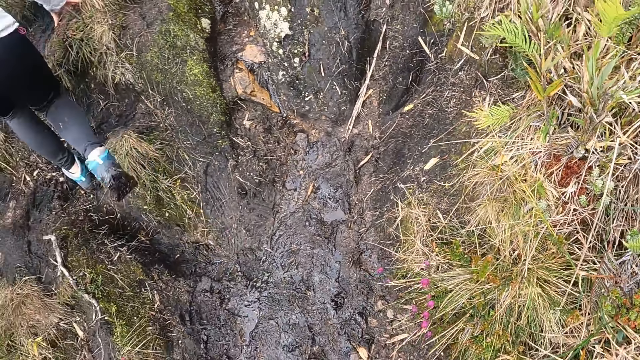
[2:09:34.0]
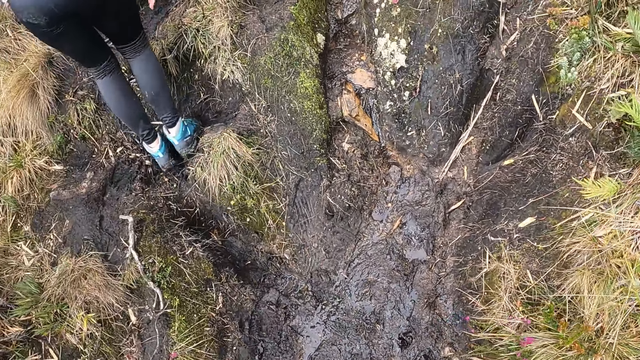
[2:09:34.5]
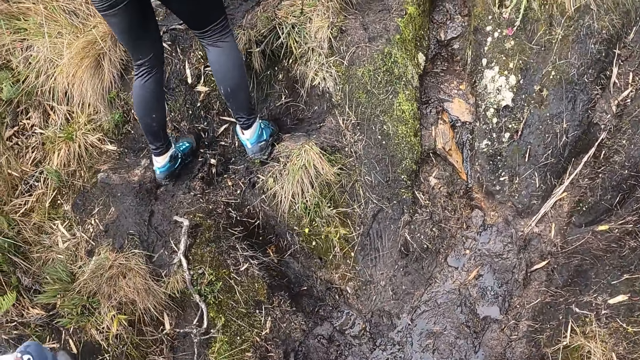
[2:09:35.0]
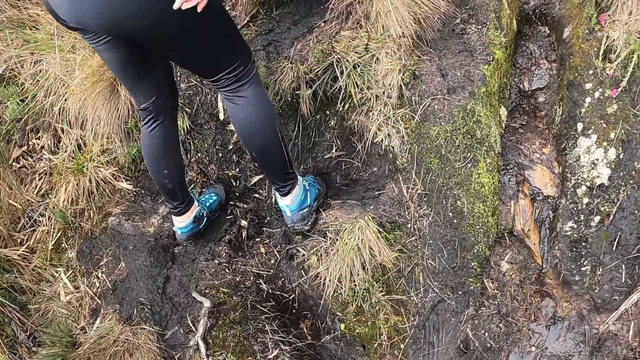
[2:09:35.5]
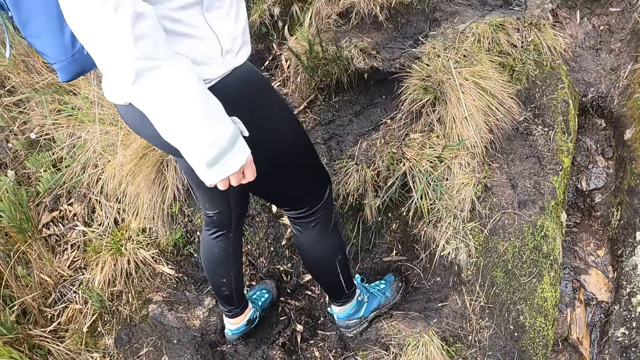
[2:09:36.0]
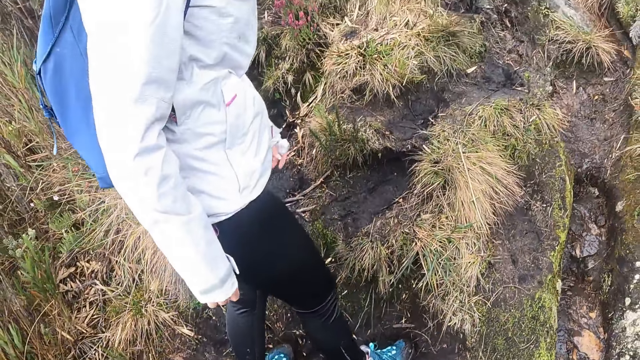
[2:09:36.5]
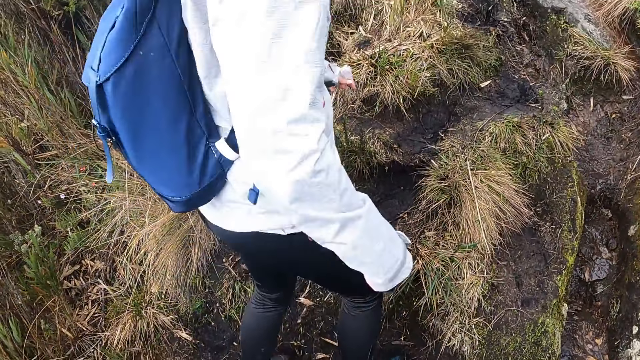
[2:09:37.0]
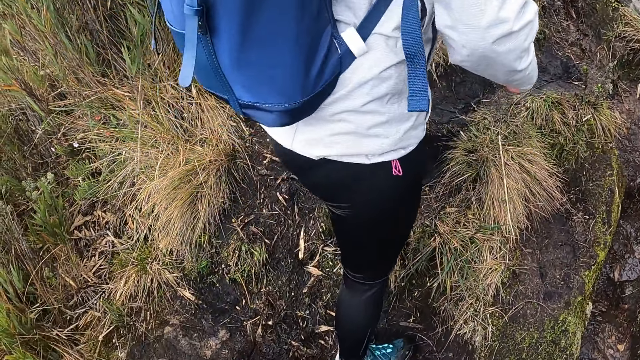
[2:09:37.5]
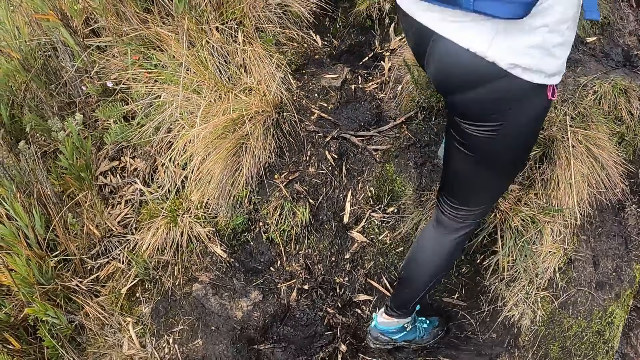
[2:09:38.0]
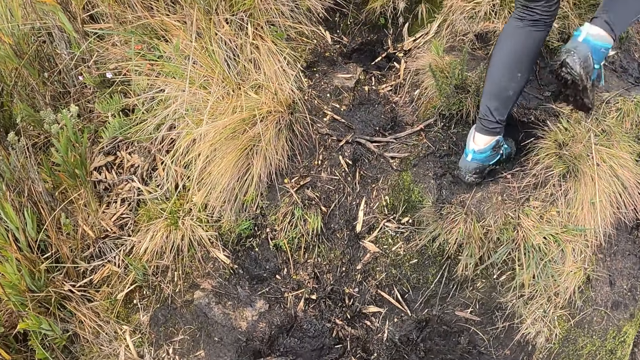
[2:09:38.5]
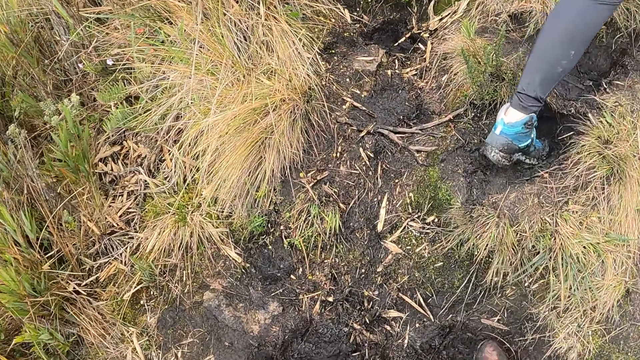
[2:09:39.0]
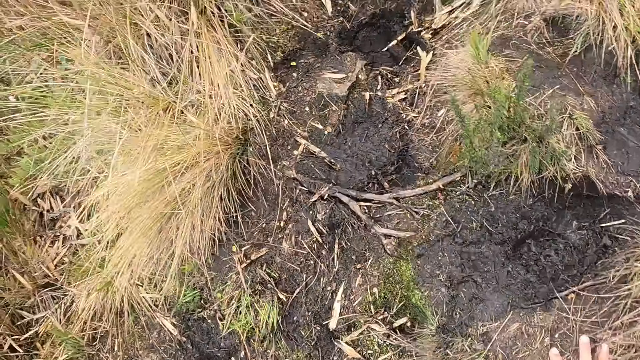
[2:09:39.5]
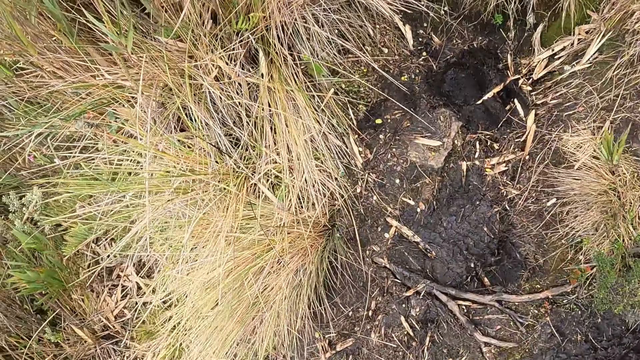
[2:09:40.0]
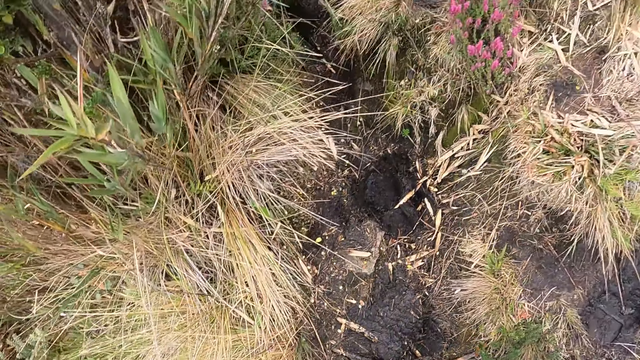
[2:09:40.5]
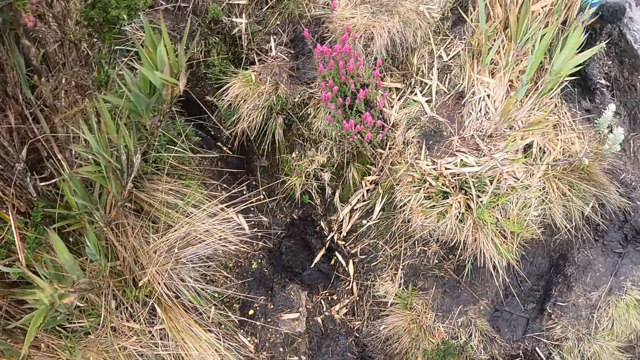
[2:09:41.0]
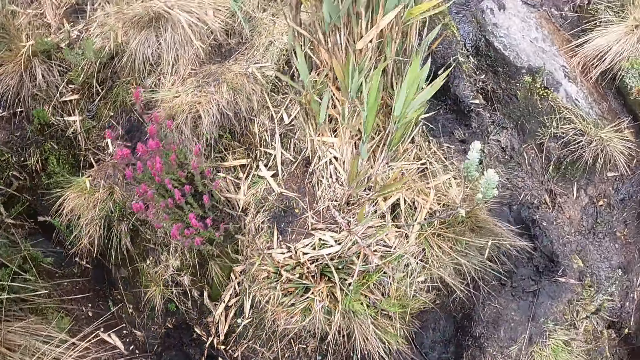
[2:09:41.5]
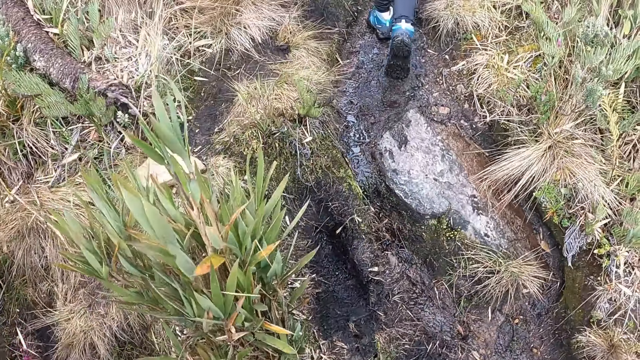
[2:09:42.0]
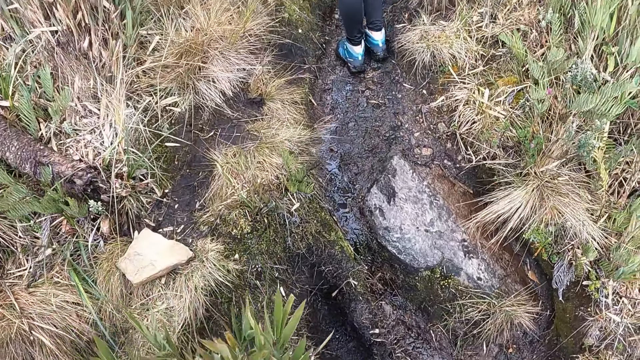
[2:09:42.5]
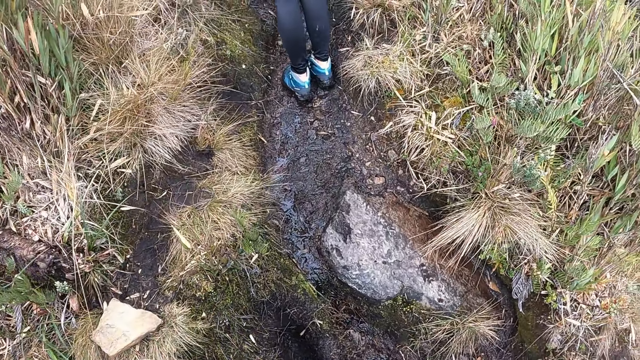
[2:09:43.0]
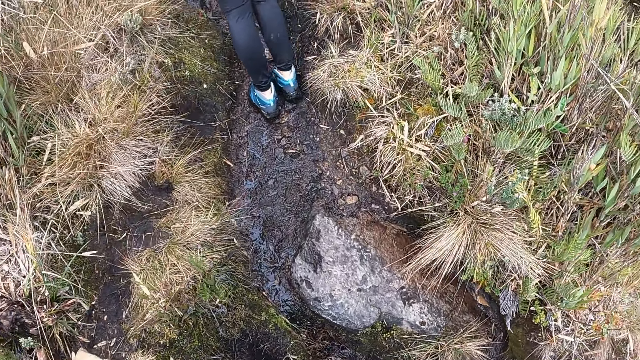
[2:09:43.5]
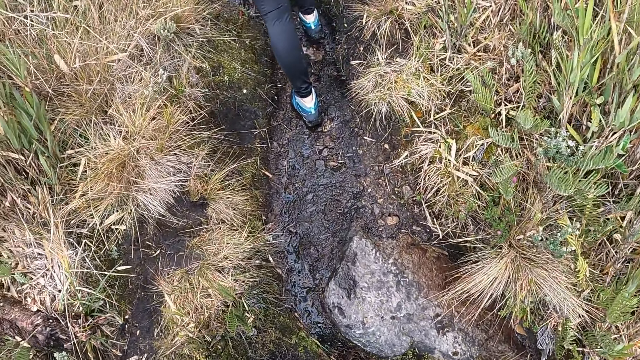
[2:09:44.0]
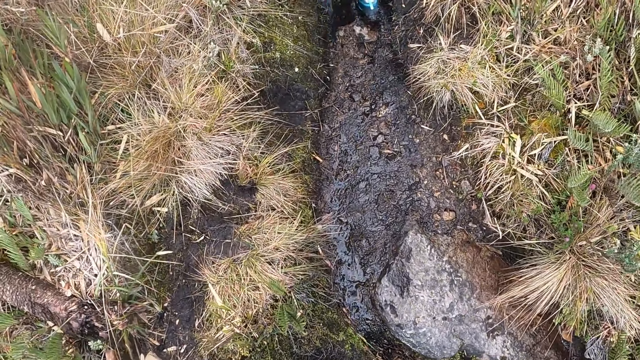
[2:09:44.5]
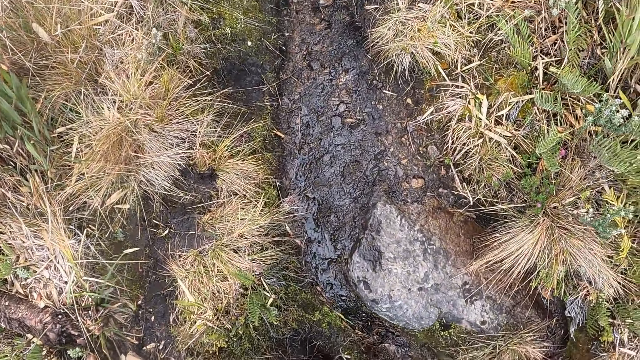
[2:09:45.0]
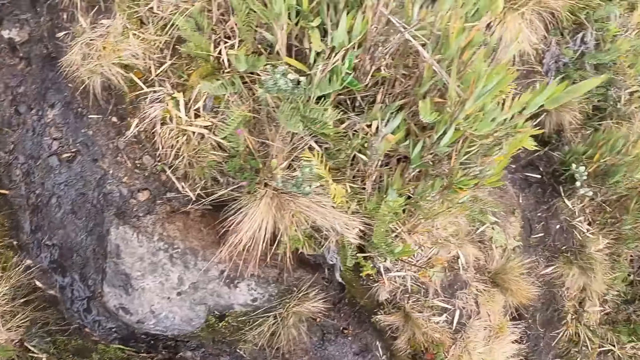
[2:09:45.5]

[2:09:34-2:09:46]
A woman climbs the mountain. The camera wearer climbs up the hill along the hill trail. She converses with the woman. The woman climbs the mountain. The camera wearer supports herself with her right hand on a grass stump. She climbs the mountain.

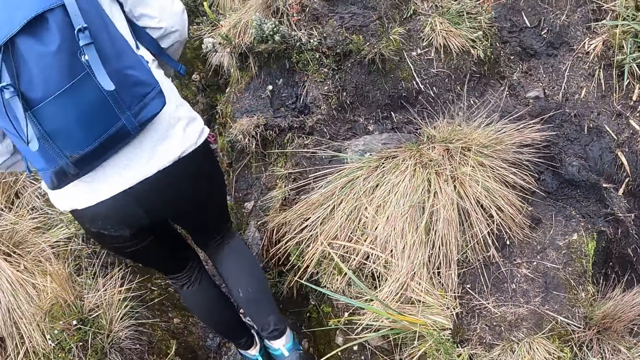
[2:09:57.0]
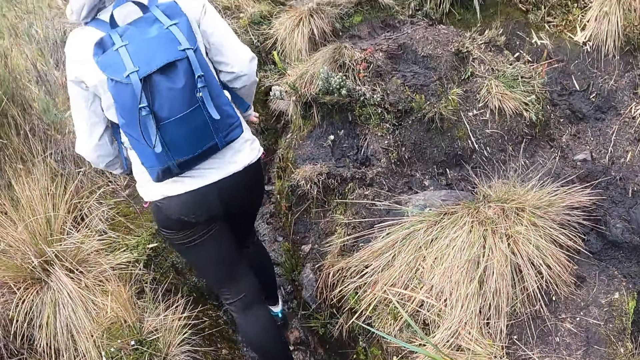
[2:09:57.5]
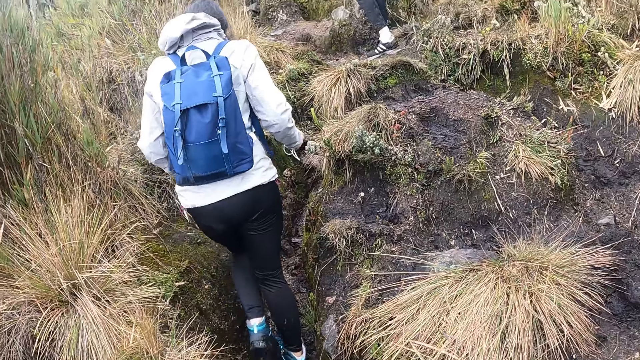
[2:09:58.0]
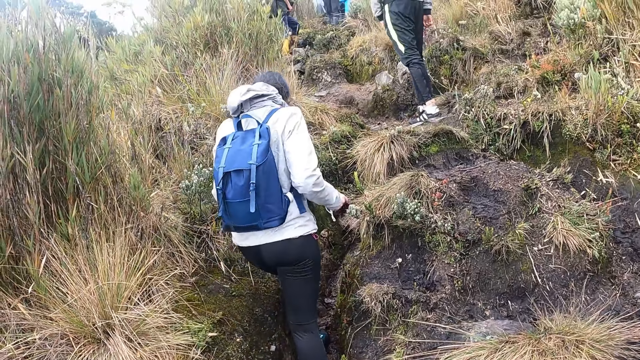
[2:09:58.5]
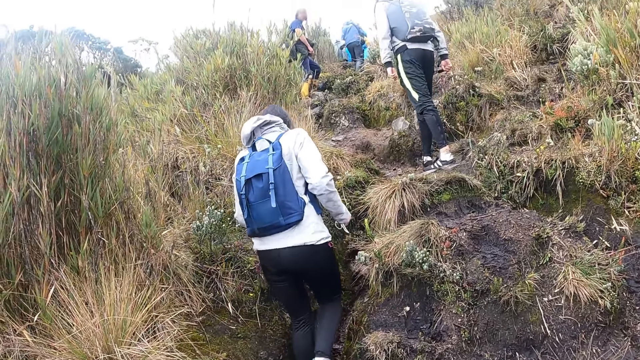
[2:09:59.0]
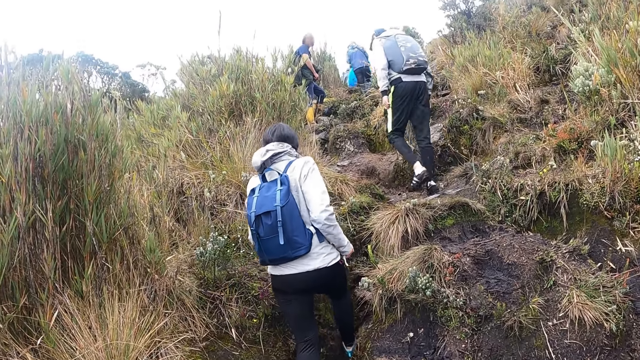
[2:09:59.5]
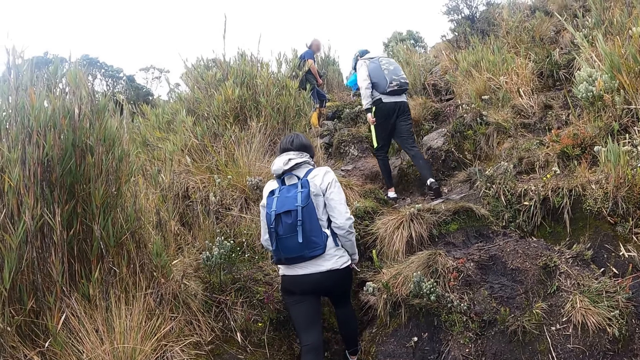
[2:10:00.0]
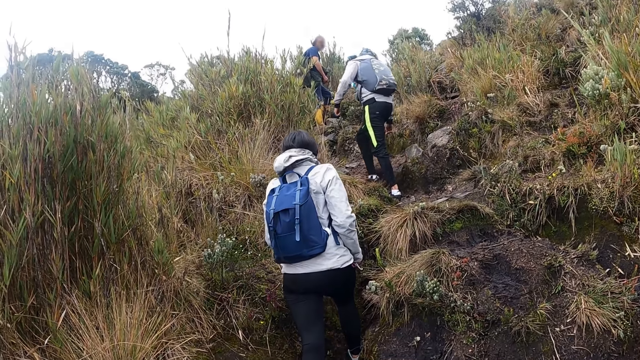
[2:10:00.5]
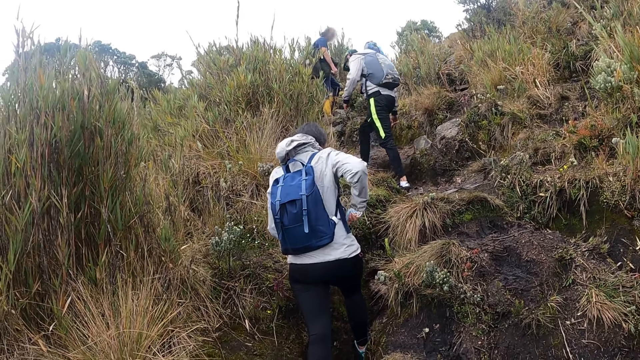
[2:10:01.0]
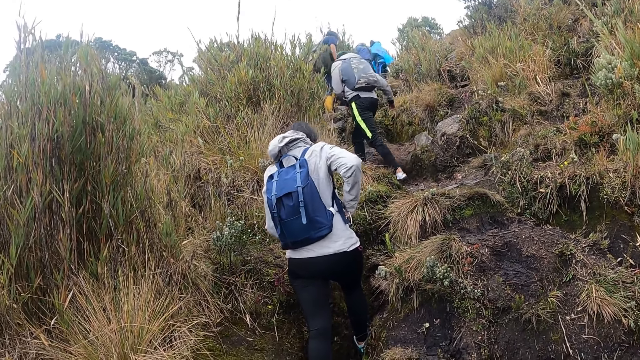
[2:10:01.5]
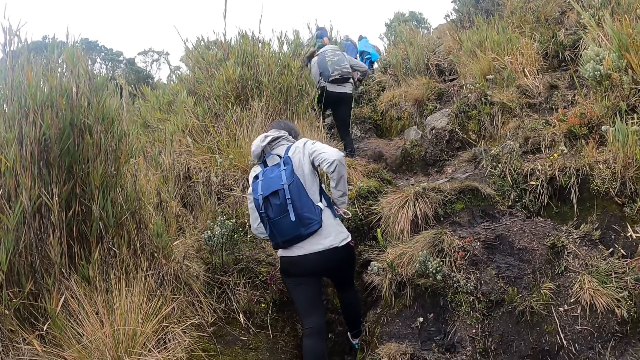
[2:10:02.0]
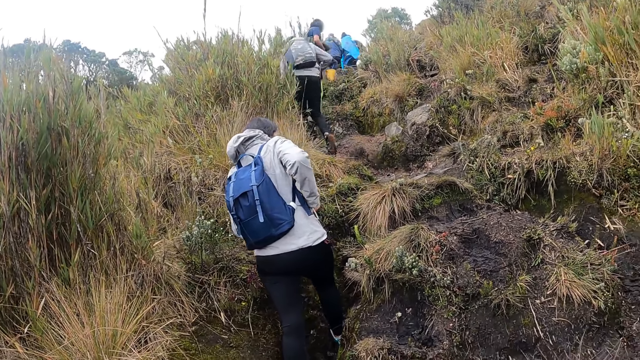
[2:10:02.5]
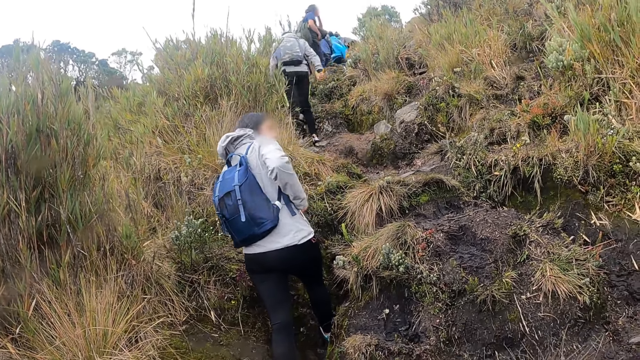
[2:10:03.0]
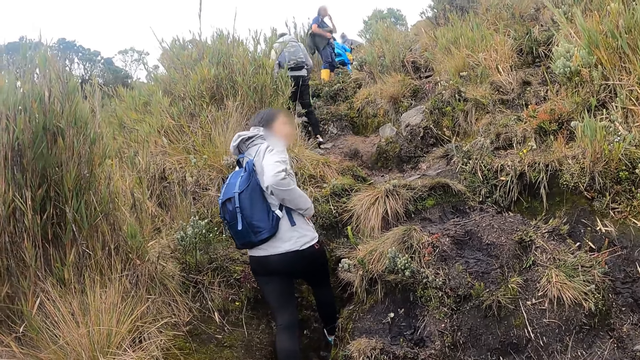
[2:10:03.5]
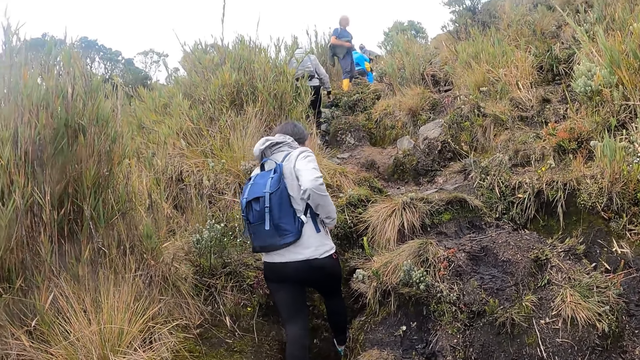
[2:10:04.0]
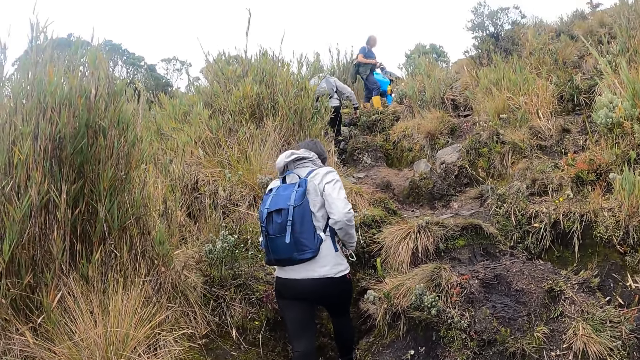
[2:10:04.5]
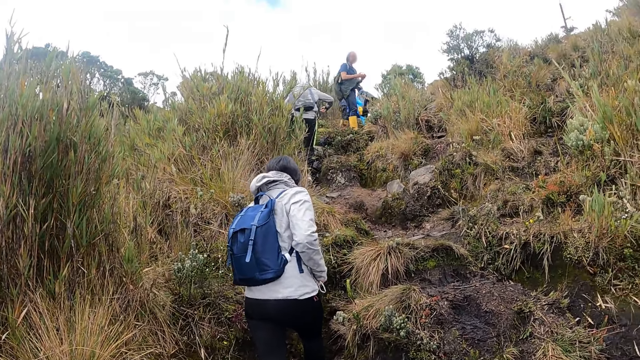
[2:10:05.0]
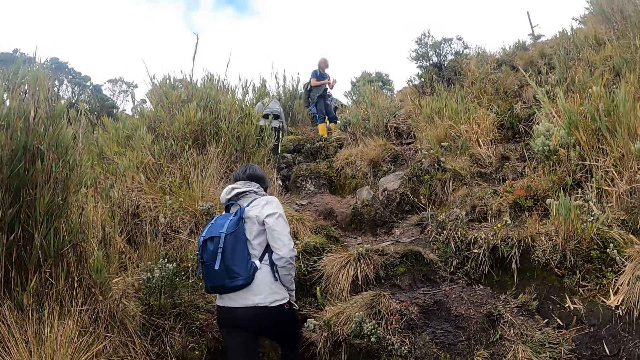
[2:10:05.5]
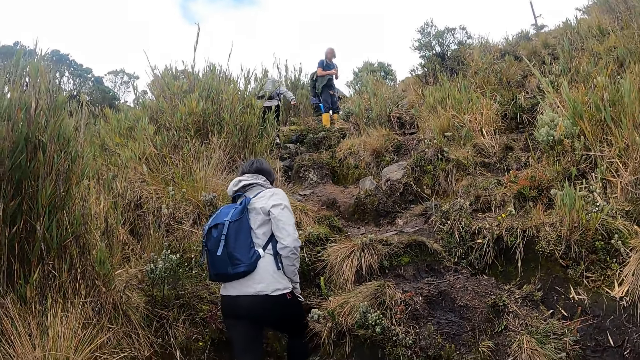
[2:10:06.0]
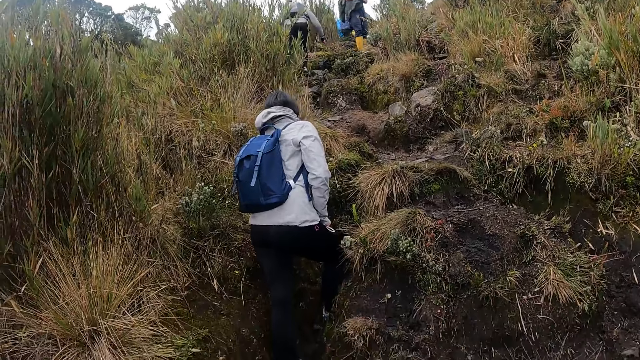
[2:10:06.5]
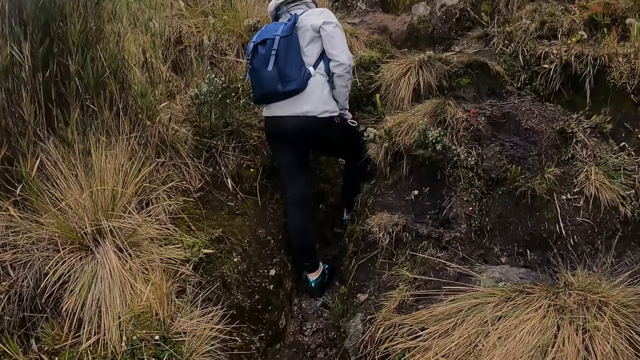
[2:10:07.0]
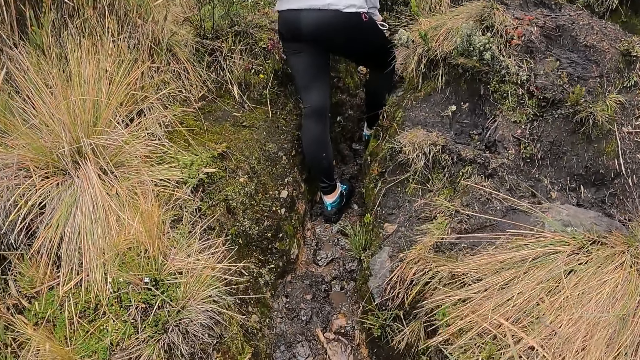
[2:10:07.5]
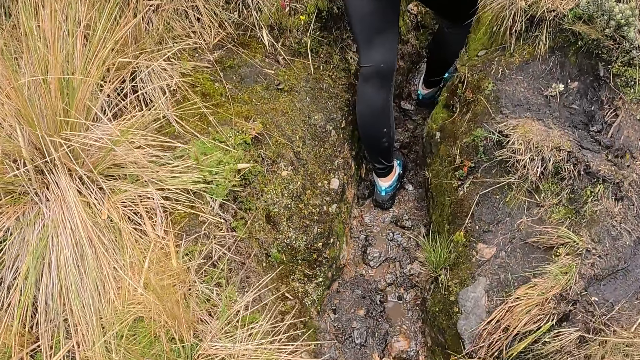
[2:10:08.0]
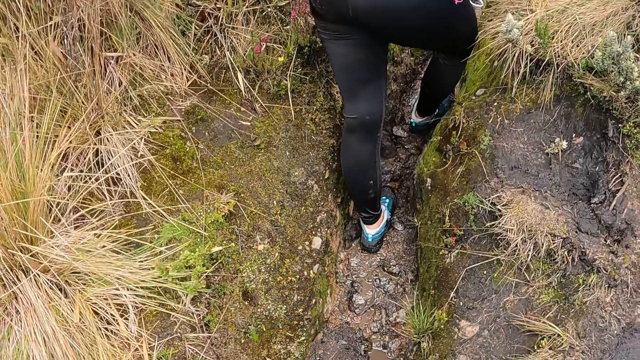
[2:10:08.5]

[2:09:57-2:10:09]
A man and another man climb the mountain. The woman puts her right hand in her pocket. The woman stands on the mountain. The camera wearer climbs the mountain.
